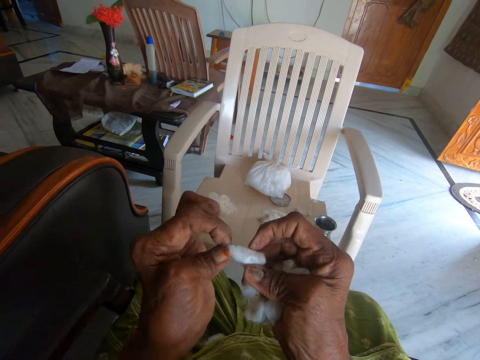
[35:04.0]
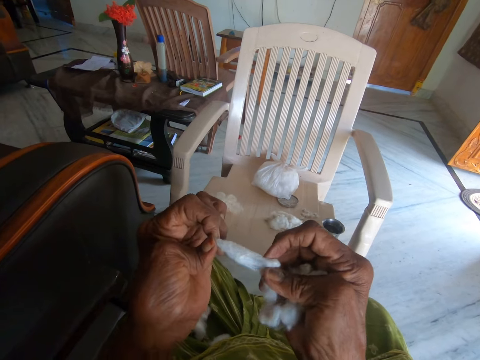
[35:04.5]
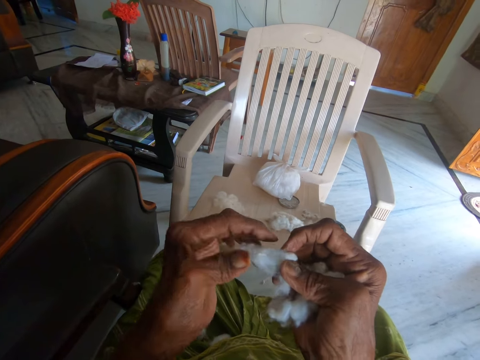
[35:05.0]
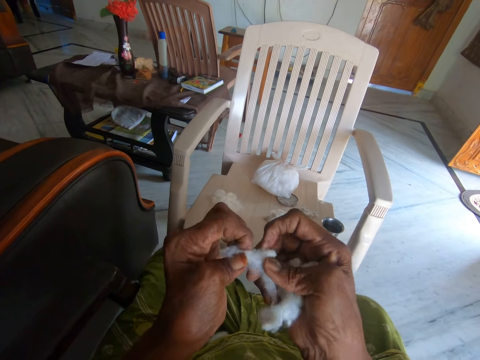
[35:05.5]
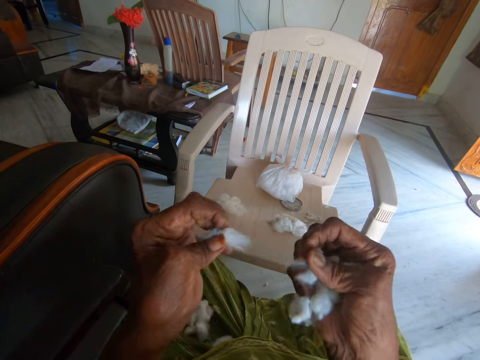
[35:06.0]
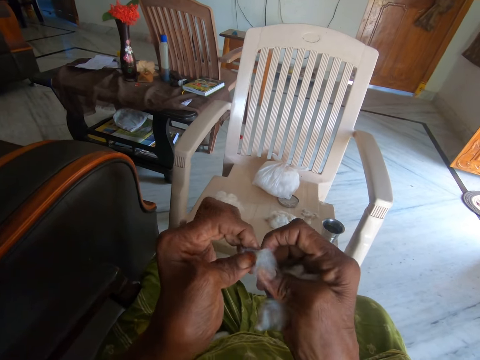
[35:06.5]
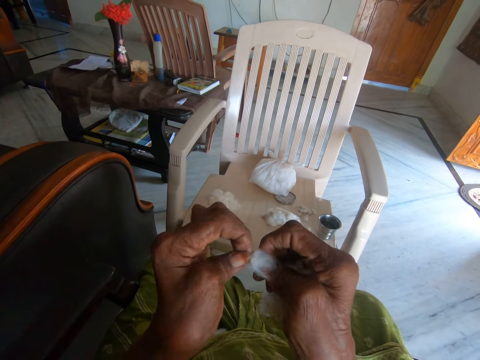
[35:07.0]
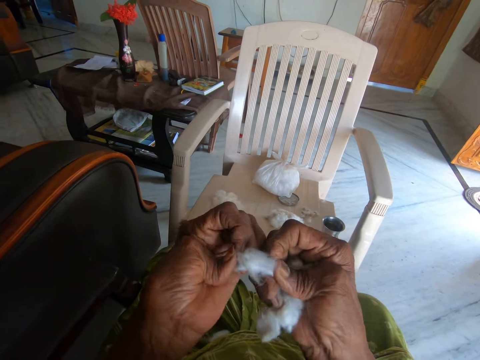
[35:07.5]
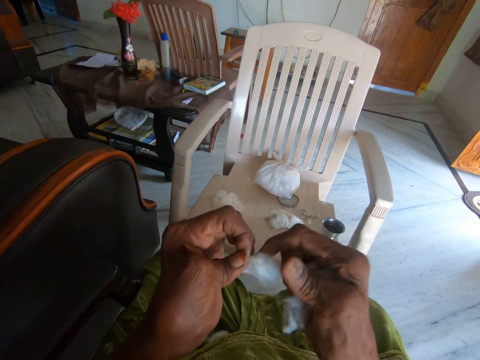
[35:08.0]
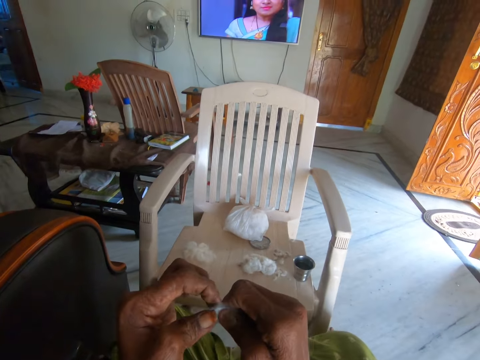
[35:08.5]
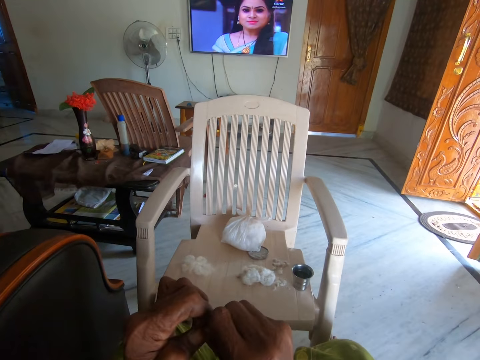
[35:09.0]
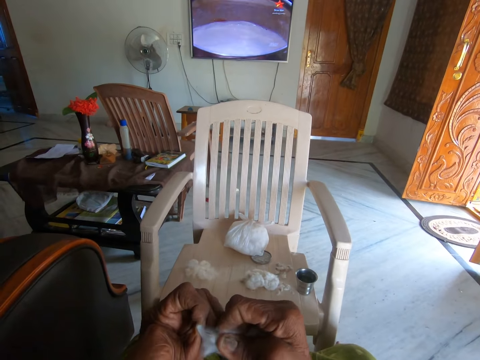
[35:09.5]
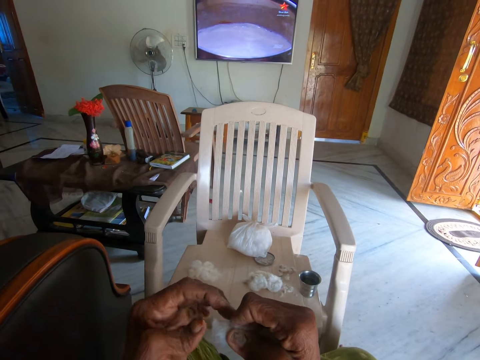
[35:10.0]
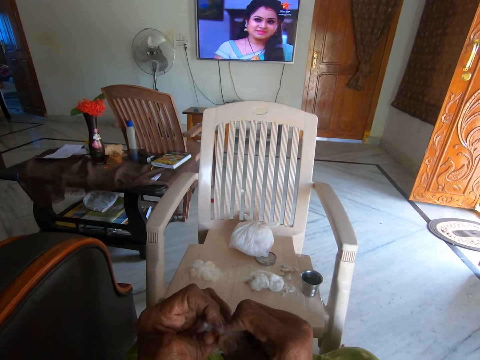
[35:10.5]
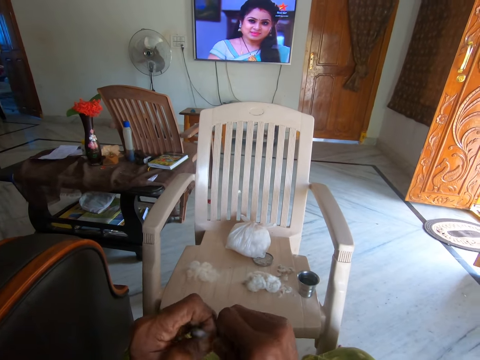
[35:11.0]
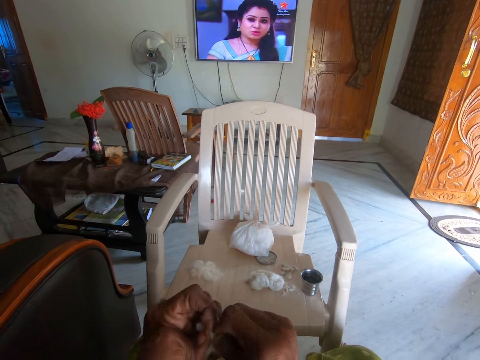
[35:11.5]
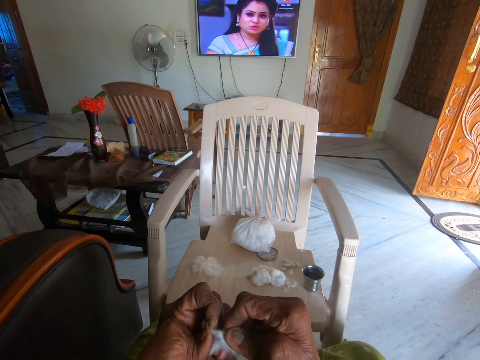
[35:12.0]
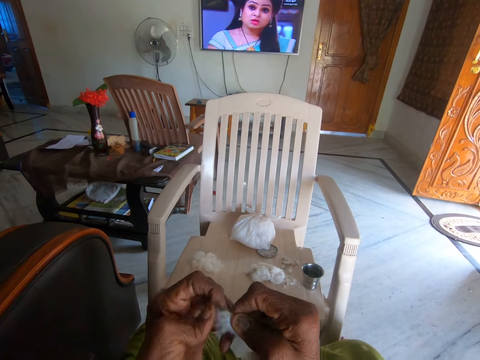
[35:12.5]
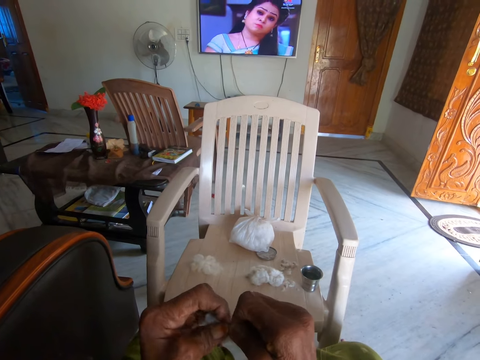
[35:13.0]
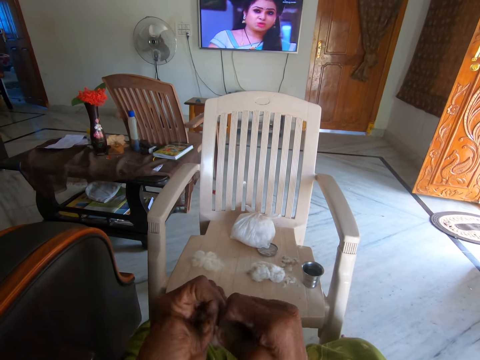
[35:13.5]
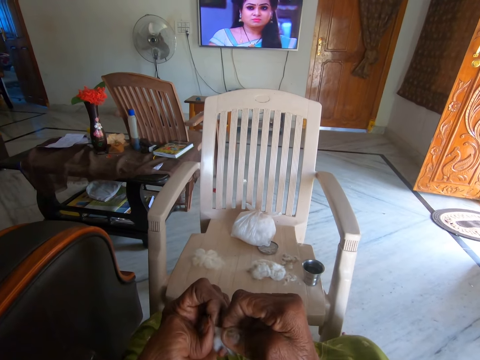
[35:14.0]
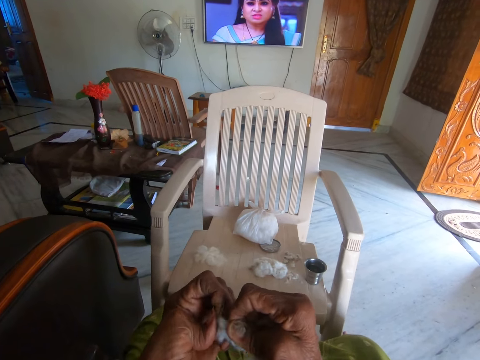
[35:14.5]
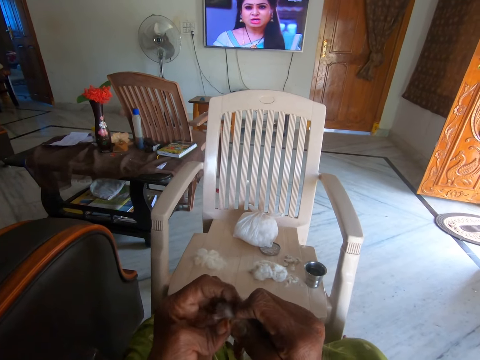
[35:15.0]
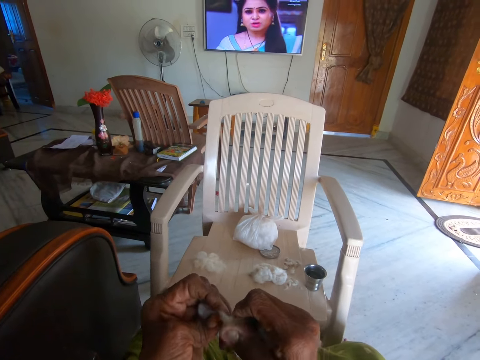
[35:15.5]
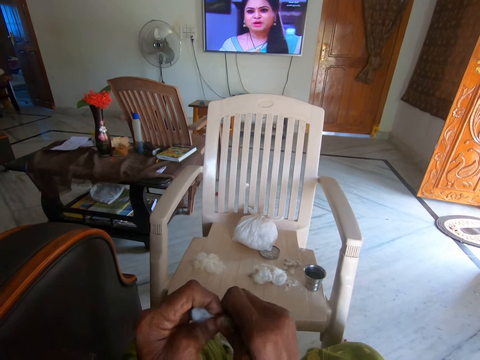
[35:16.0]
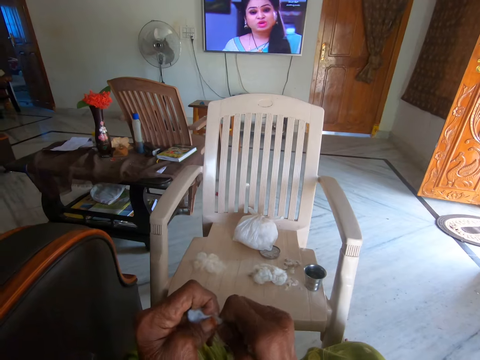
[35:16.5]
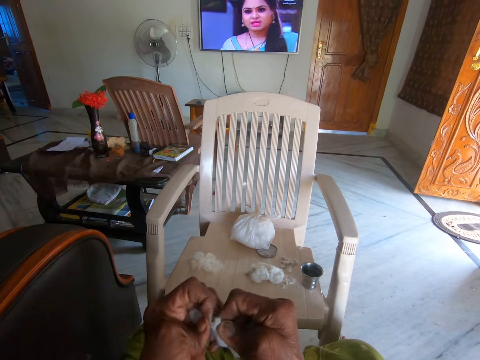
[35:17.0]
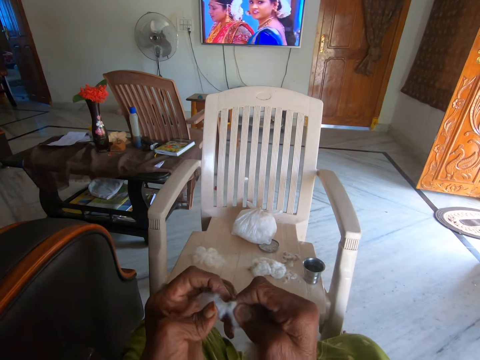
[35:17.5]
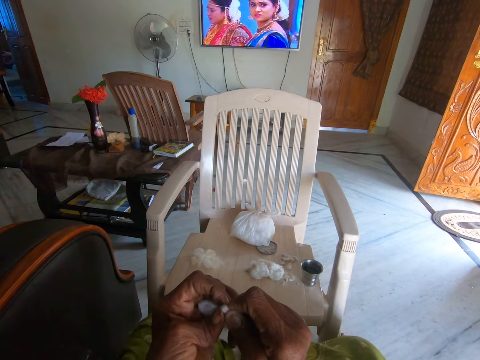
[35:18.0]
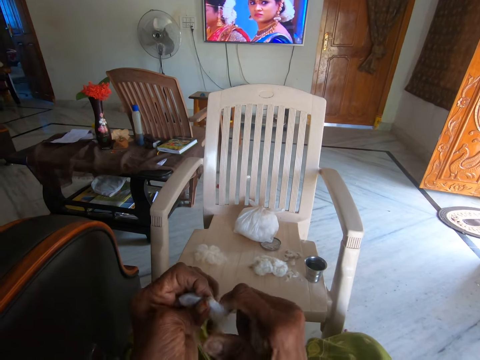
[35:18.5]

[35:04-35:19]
The camera wearer holds the cotton piece with her right hand. She pulls the cotton piece with her hands. She cuts the cotton piece into two. She separates the cotton with a seed. She looks at the television. She separates the cotton with a seed.

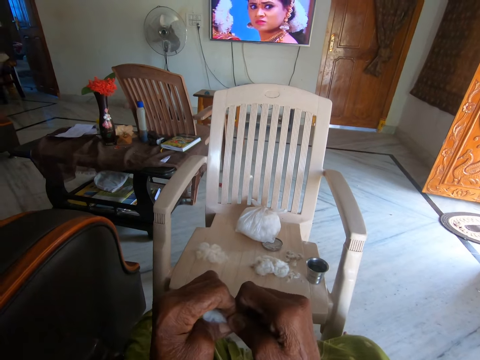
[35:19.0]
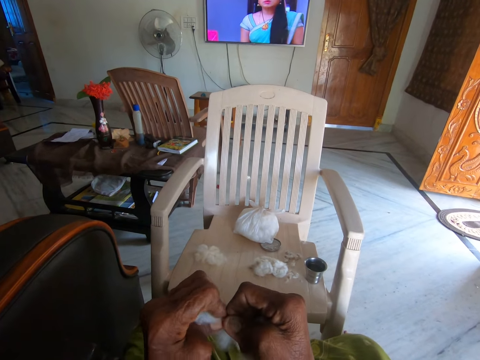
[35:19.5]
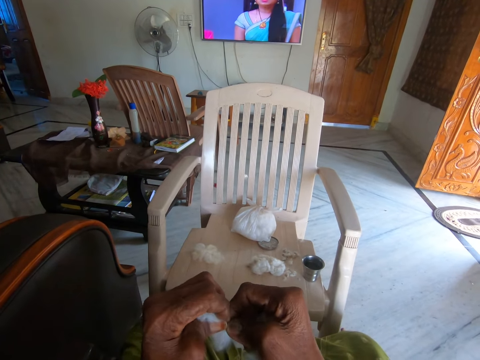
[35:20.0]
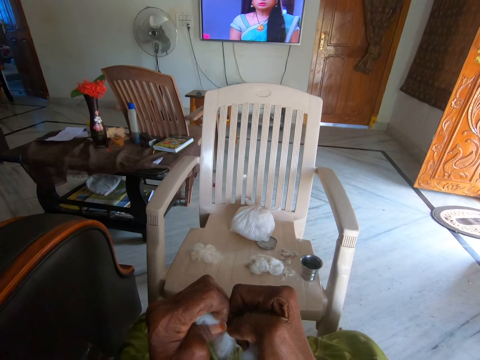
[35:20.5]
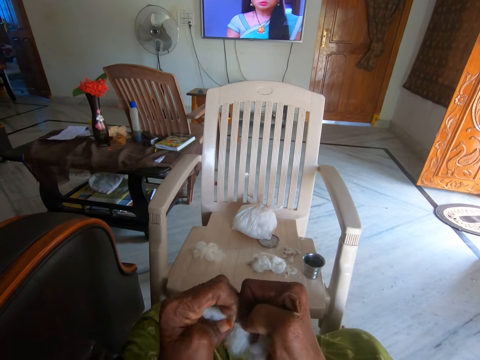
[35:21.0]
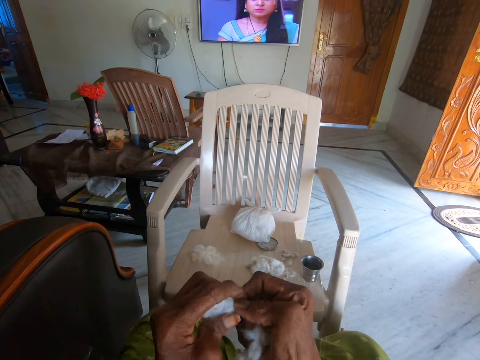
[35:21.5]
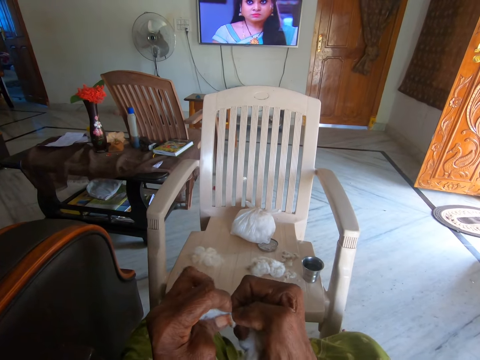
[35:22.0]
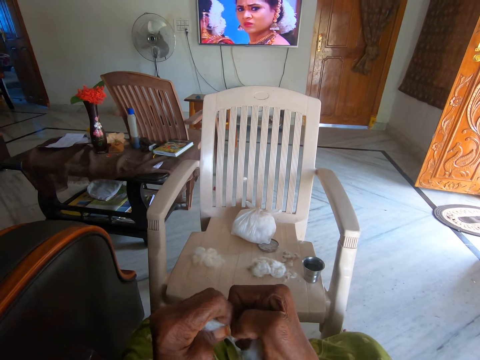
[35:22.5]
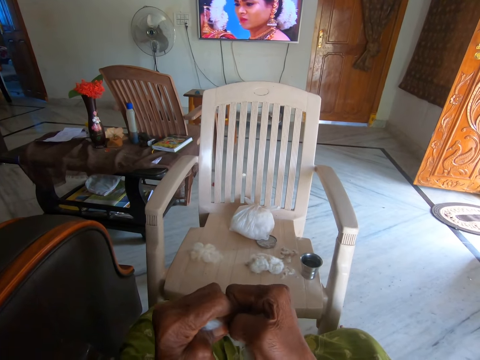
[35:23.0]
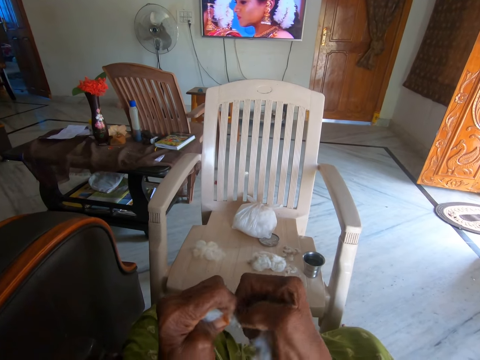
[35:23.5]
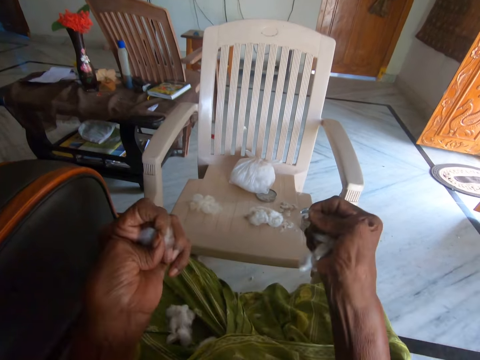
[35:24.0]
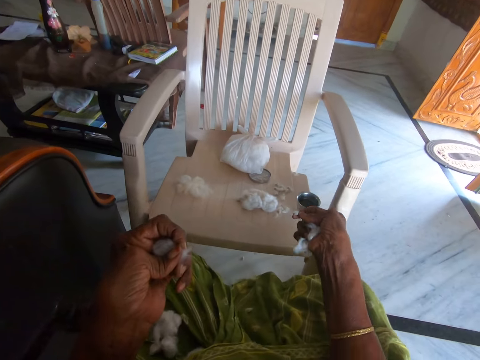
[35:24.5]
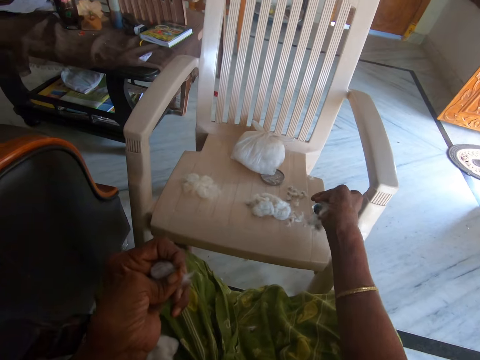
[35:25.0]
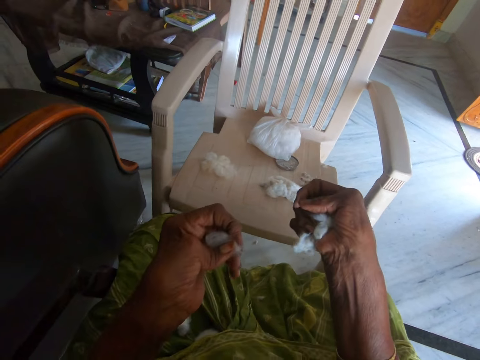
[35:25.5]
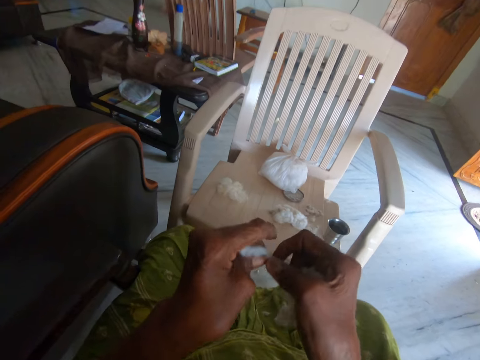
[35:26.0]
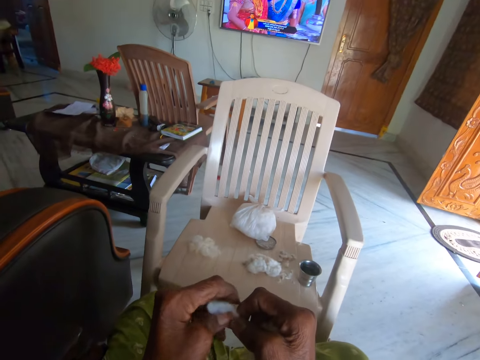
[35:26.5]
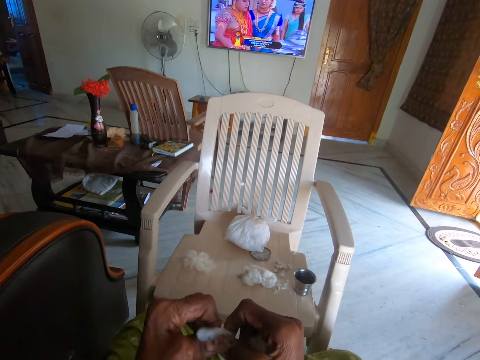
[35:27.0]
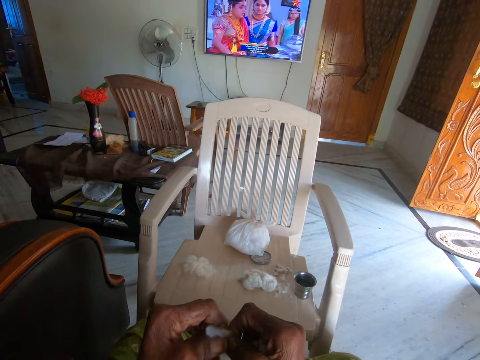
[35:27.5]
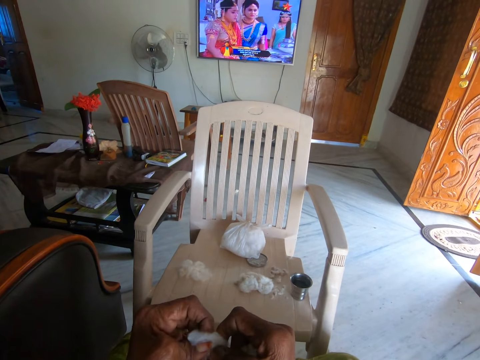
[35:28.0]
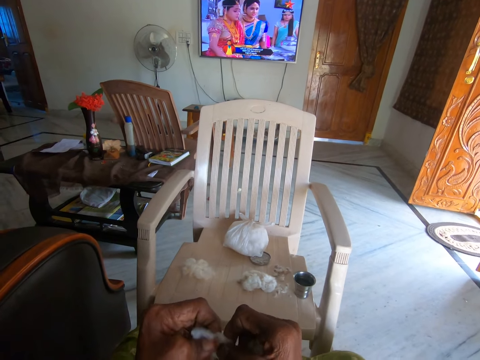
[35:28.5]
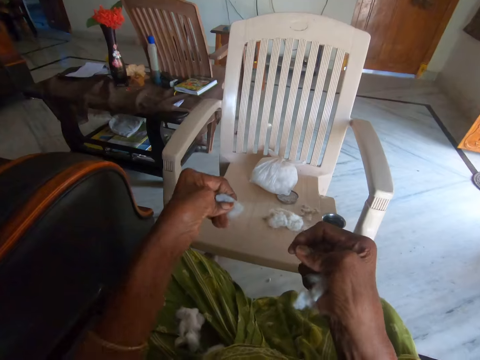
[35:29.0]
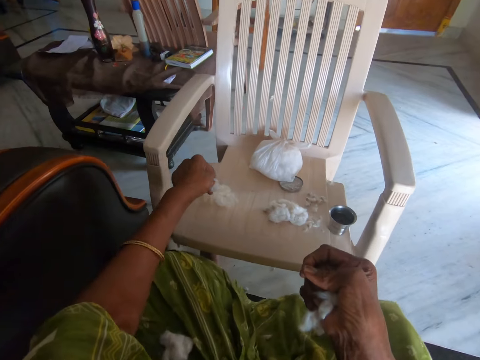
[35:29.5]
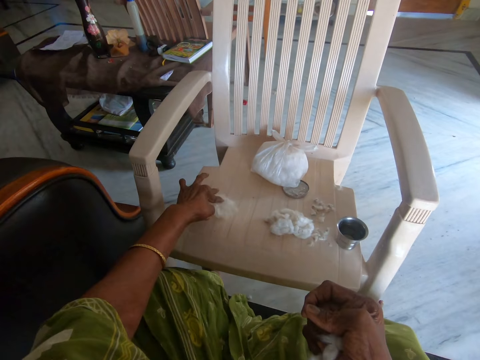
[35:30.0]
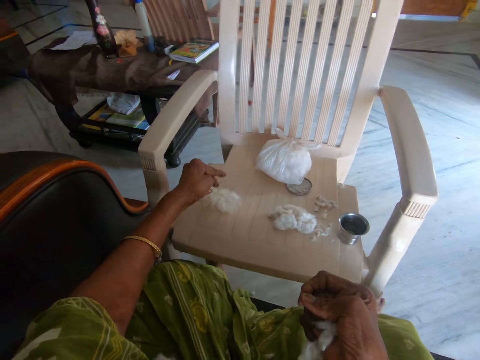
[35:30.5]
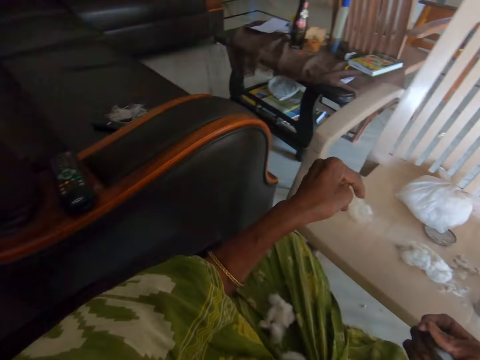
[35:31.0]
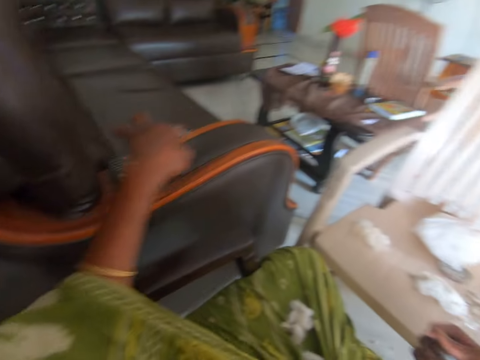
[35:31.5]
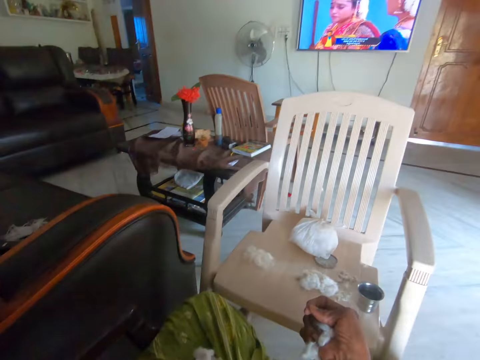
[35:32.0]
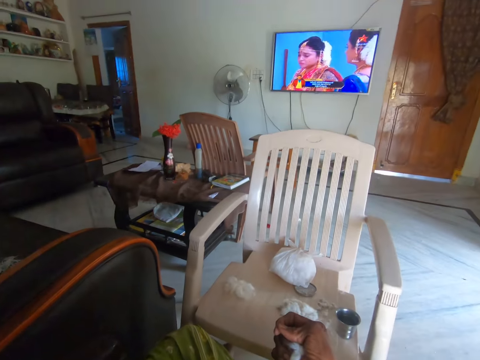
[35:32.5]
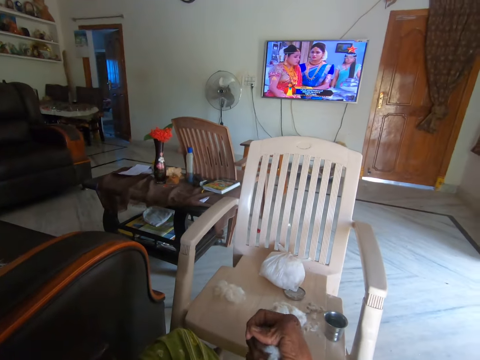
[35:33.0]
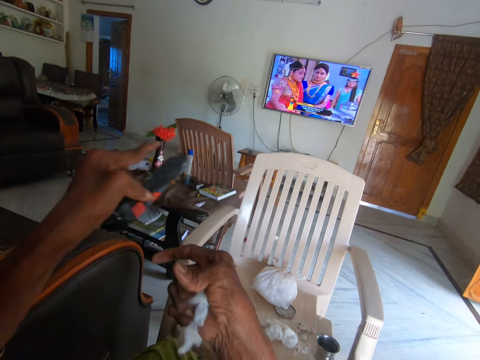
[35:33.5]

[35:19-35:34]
The camera wearer drops dirt on a plastic chair. She separates cotton wool from the dirt with both hands. She holds the cotton with her right hand. She looks at the television. She drops small cotton wool on the chair. She rubs her left fingers together. She picks up a remote control from the chair with her left hand. She touches the remote control on the seat. She looks at the television.
